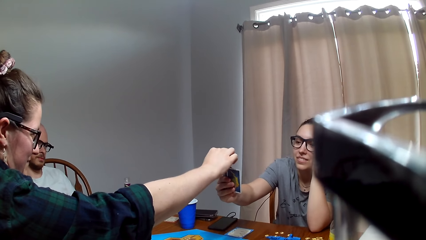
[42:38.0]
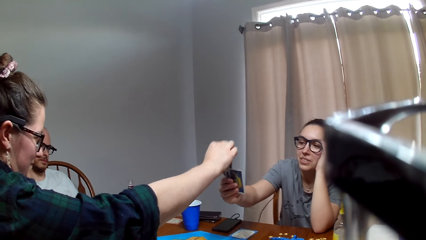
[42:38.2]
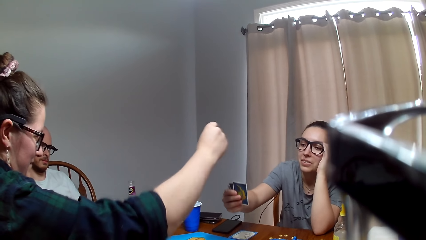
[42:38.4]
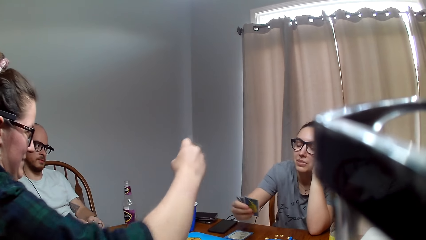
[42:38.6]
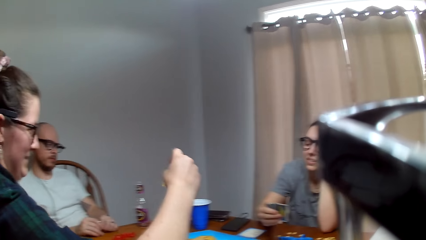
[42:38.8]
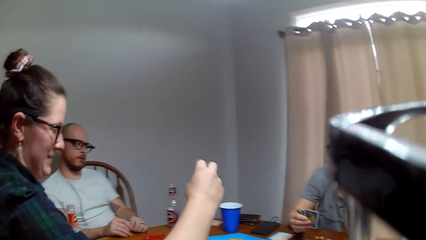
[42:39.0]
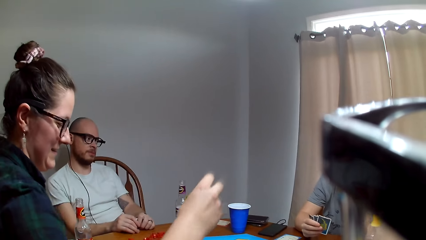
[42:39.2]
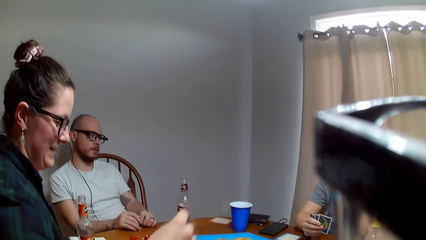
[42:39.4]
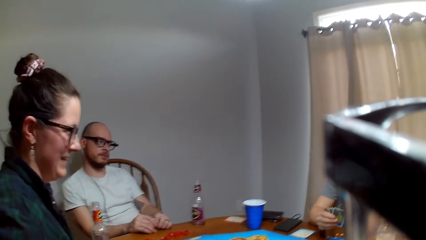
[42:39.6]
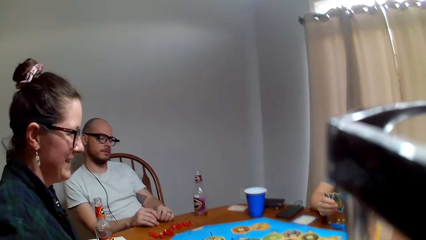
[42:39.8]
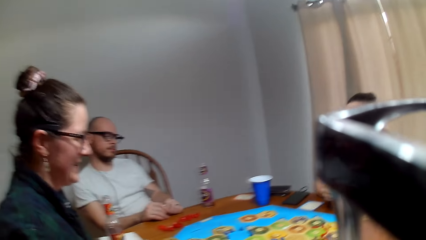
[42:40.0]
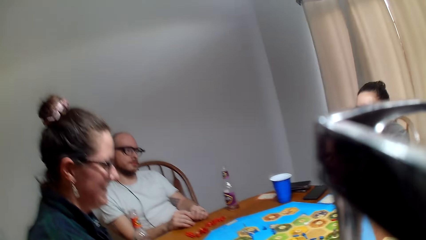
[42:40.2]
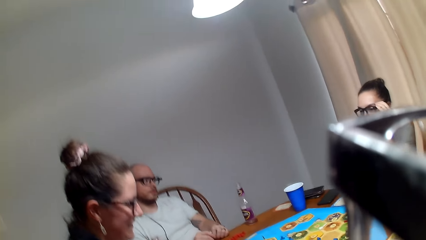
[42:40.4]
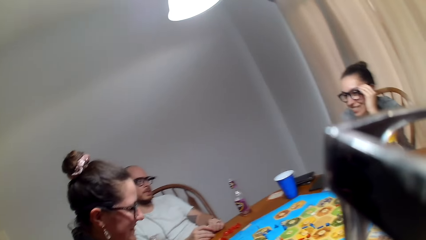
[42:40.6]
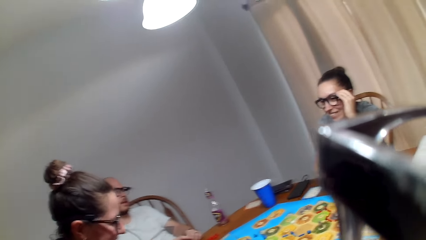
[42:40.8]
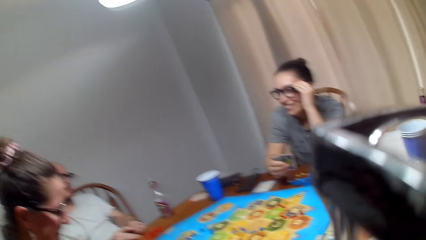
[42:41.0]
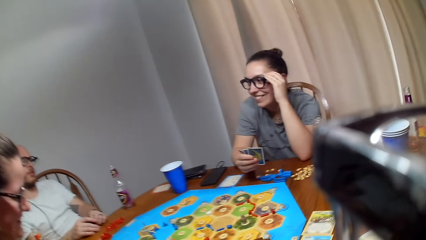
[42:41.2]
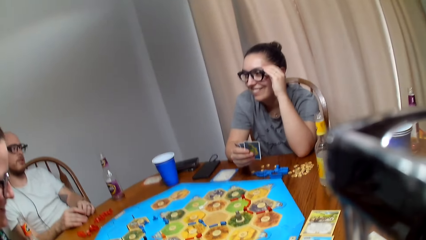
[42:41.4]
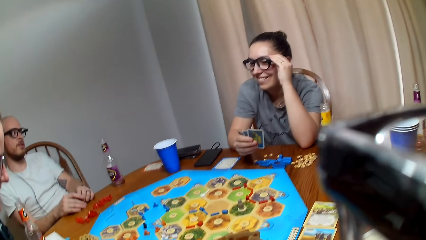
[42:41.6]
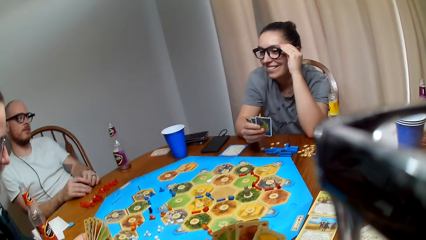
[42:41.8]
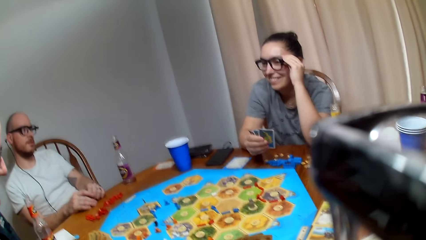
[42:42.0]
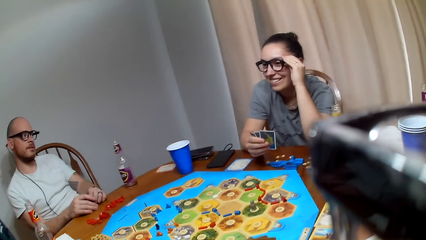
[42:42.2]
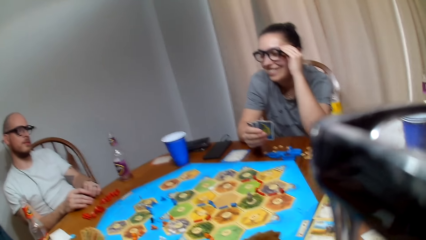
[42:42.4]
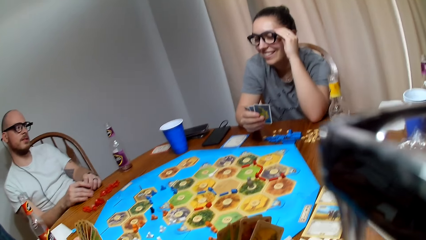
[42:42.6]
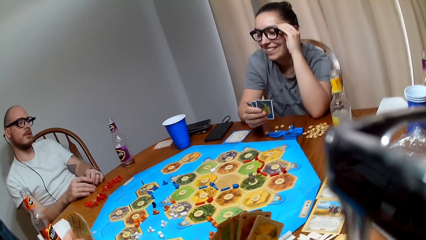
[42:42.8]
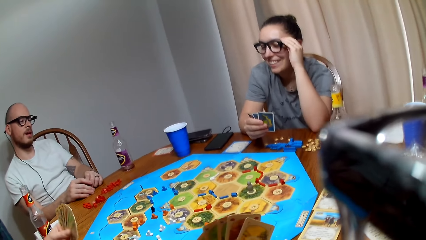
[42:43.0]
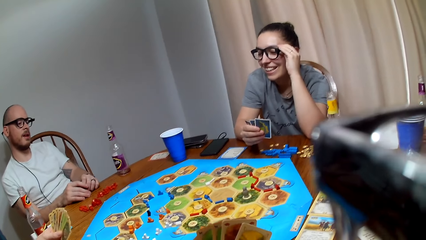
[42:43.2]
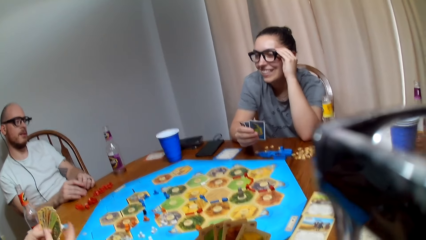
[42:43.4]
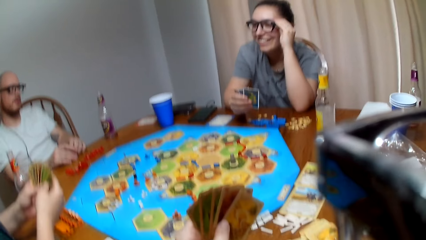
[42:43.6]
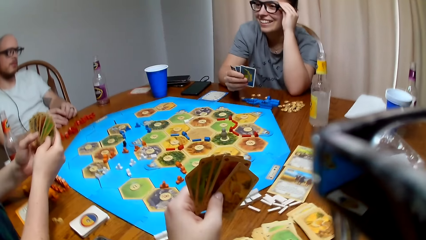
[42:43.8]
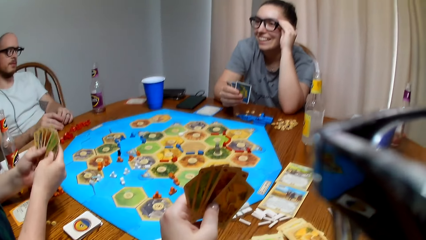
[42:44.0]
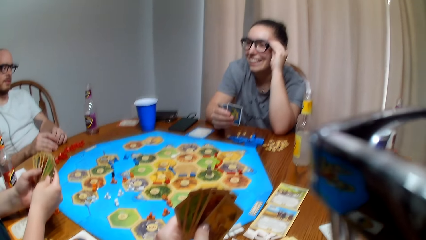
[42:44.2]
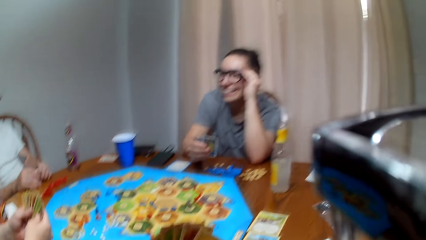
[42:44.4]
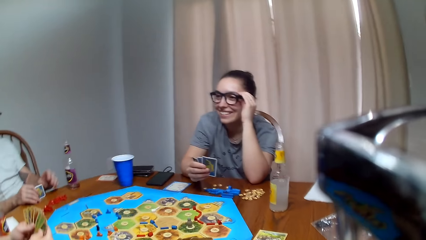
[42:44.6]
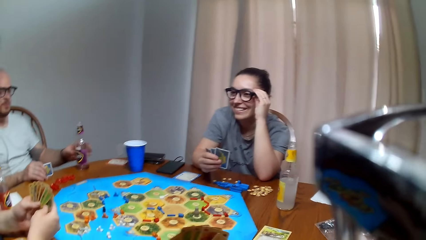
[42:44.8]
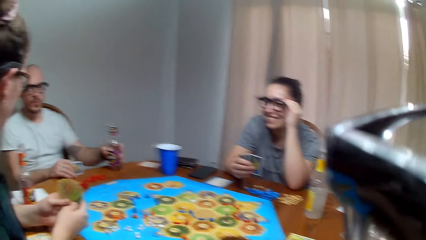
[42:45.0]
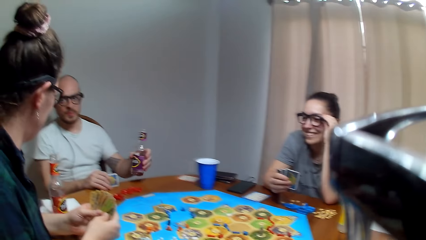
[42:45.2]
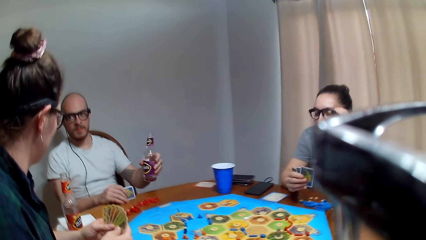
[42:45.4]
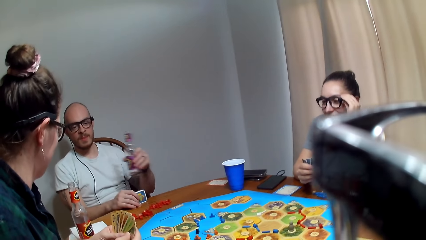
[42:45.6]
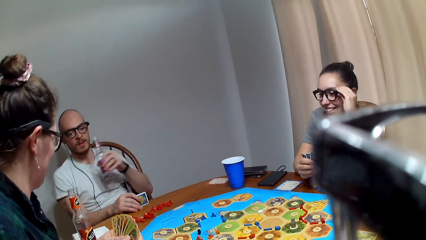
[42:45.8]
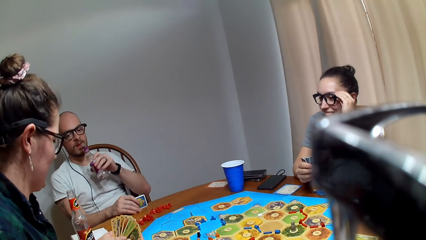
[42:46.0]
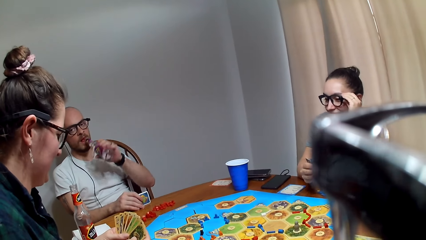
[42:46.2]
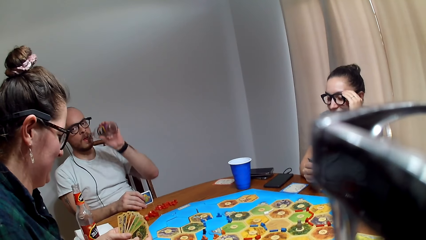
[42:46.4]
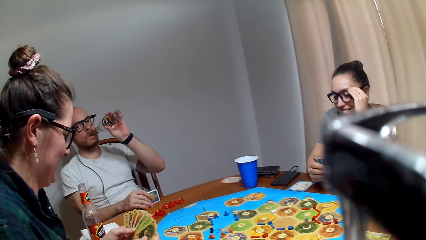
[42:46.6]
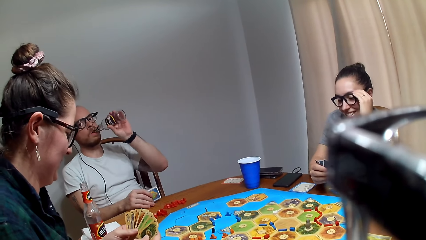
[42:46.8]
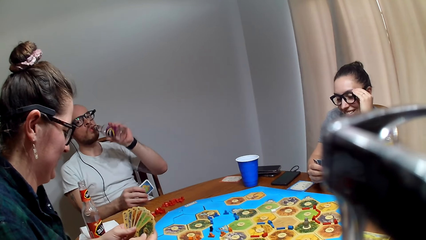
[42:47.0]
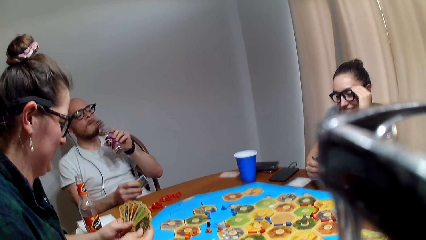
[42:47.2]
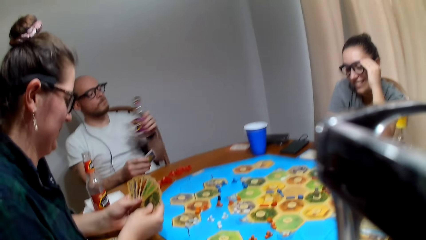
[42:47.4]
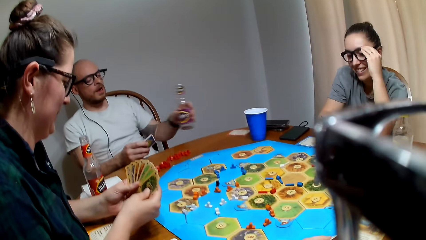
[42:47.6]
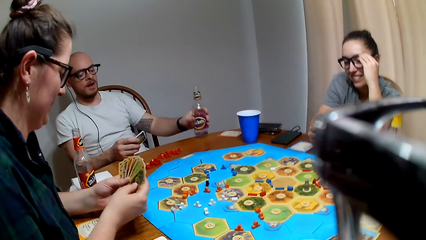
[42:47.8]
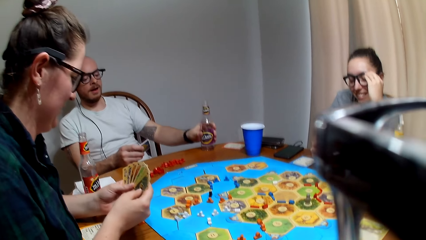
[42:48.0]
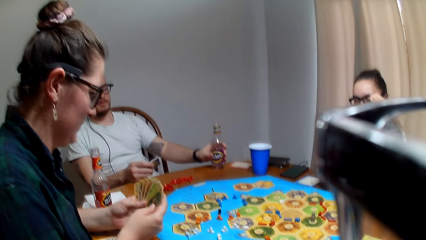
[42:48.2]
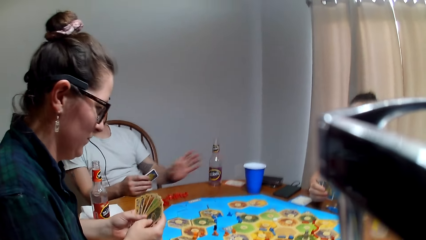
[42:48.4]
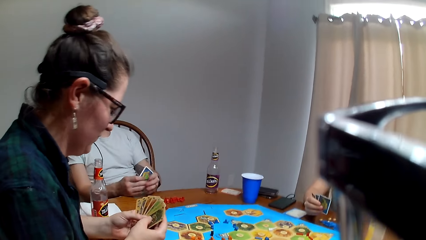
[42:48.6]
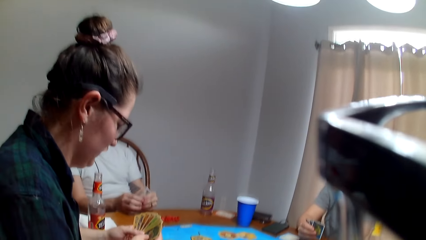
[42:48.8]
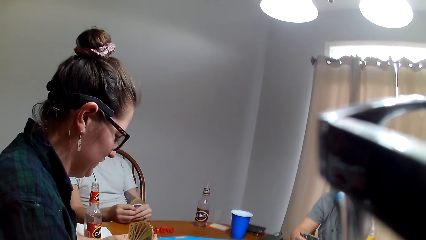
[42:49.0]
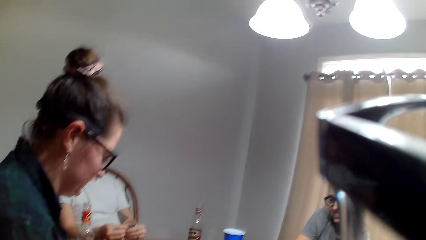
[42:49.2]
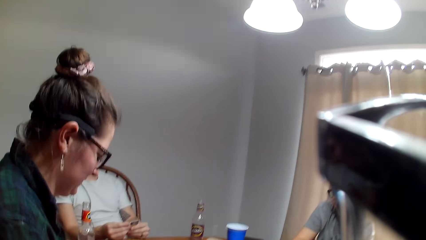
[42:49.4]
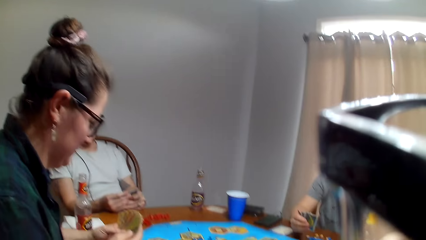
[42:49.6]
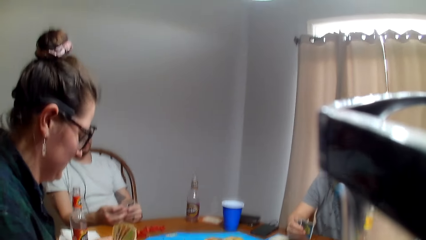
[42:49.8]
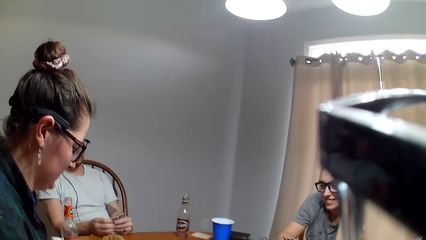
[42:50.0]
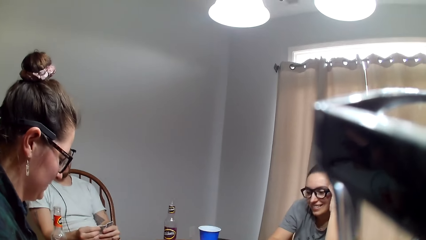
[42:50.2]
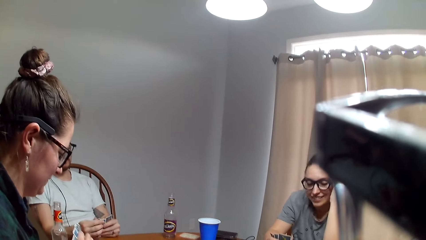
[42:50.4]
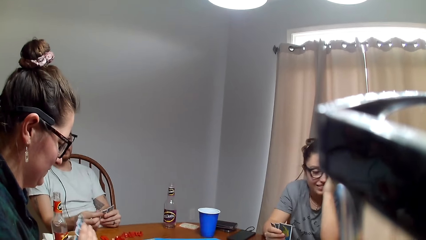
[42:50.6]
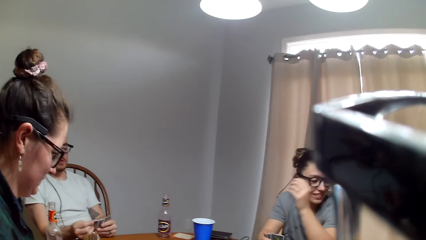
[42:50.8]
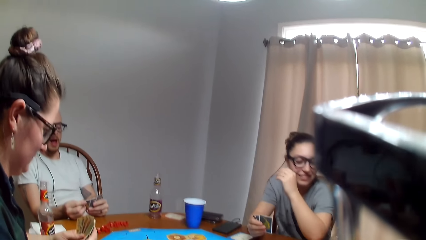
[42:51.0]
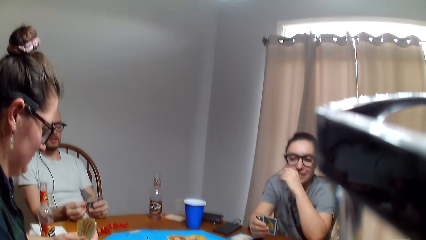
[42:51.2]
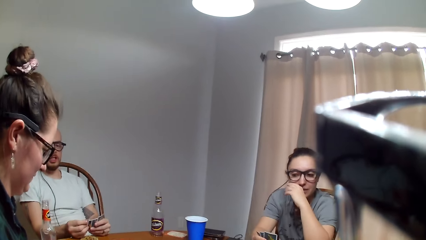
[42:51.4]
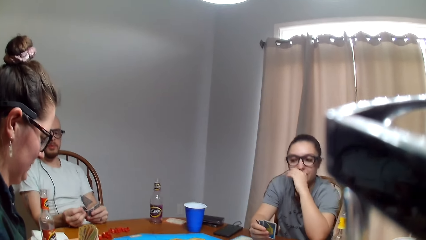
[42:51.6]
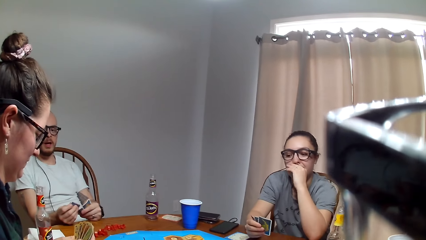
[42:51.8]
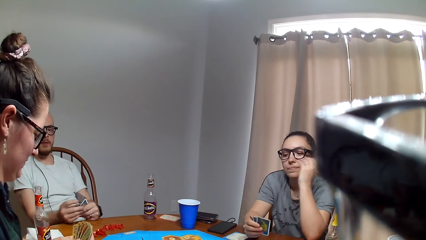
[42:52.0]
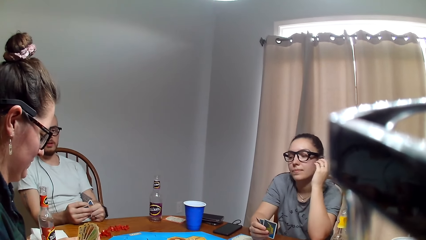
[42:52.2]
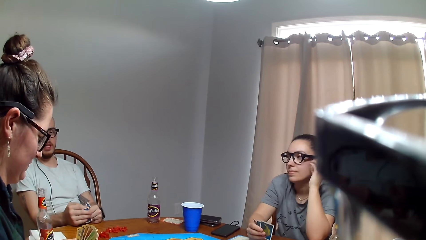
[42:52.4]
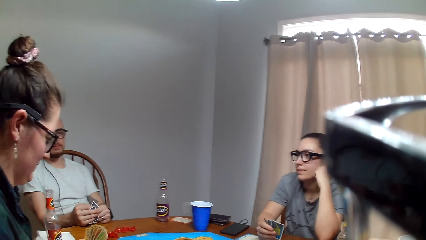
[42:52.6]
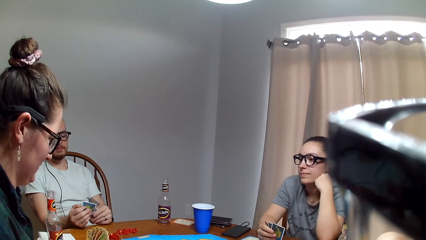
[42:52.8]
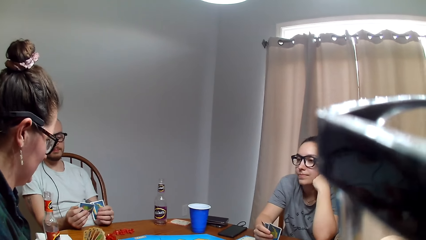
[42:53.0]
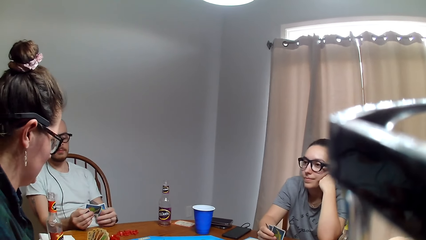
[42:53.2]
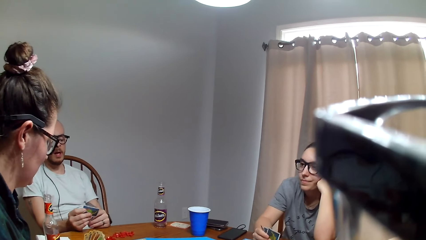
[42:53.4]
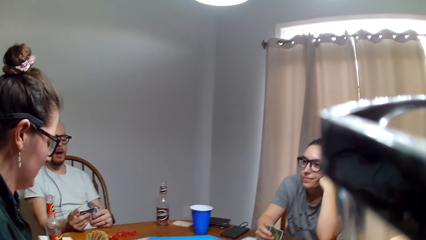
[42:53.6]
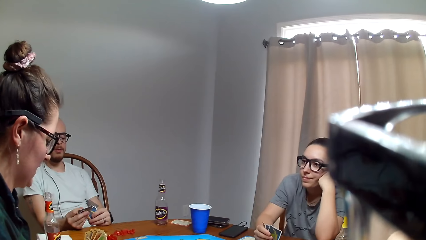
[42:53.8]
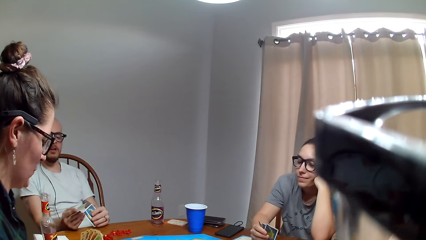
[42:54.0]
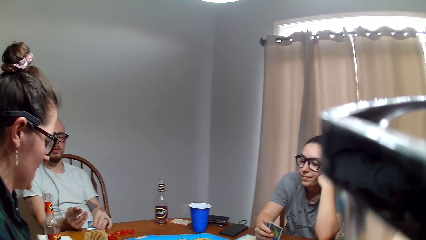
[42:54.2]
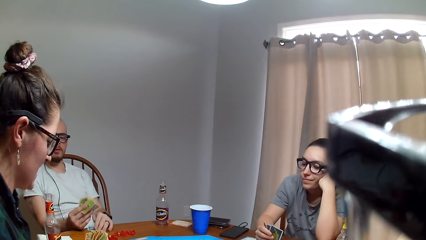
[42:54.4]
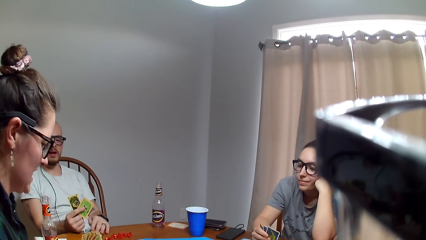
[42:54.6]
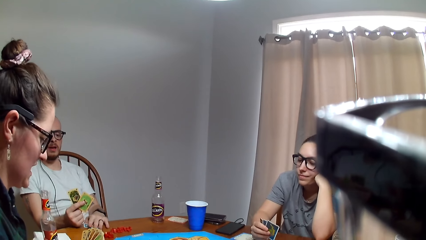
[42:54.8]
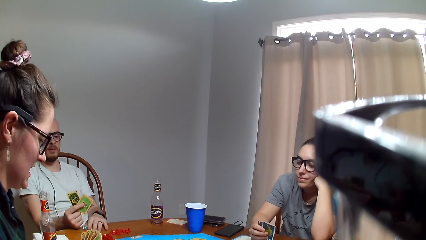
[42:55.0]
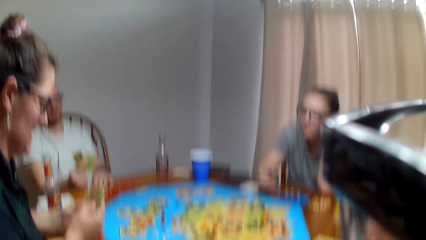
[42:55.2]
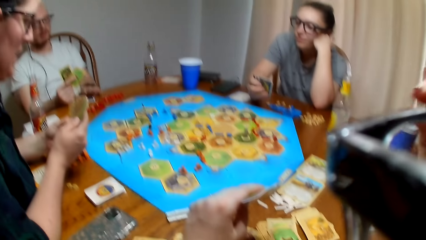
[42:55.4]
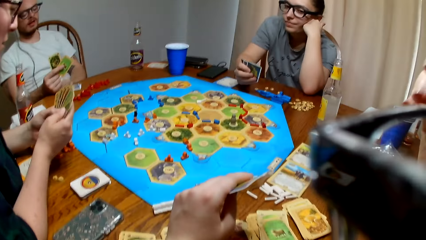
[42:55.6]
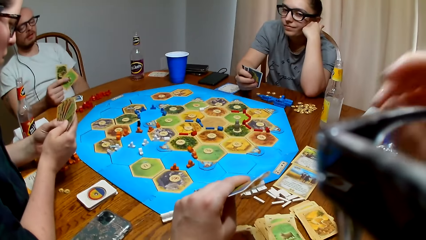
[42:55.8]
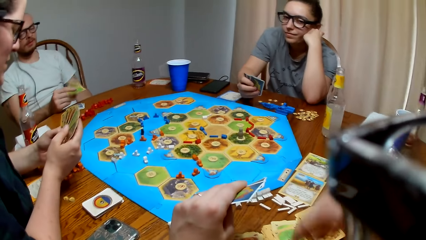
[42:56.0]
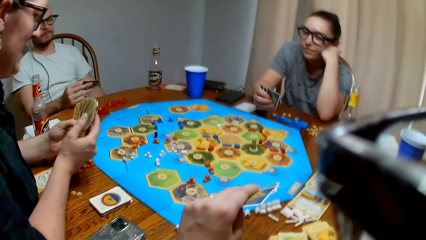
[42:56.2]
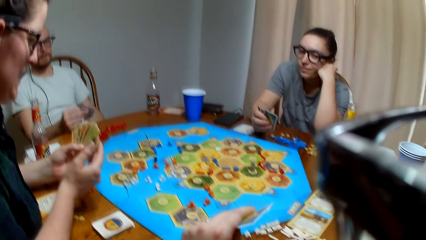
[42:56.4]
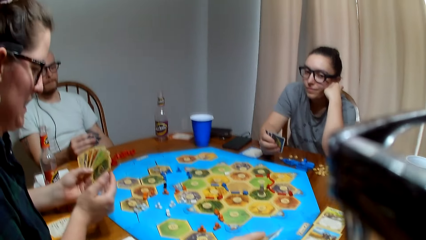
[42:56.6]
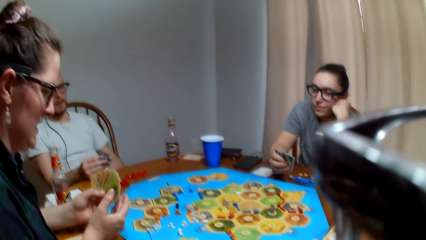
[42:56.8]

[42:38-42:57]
A lady picks a card from another lady. The first lady holds the card on the left hand. A man picks a drink from the table. The man takes the drink. The man places the bottle on the table. The man shuffles the cards. The man places the cards on the table.
